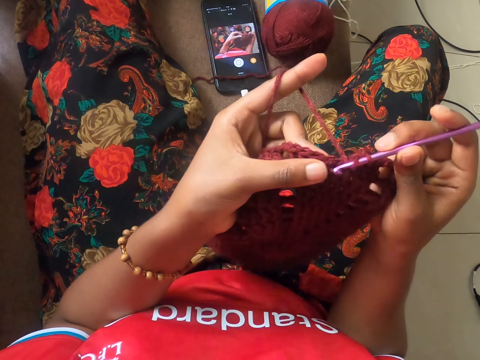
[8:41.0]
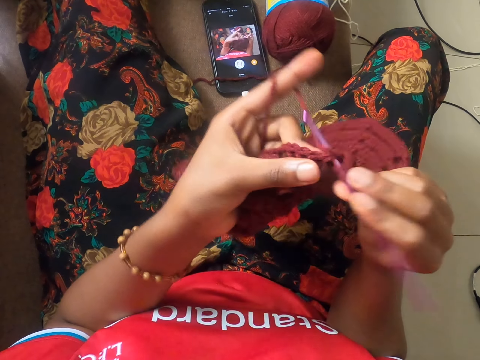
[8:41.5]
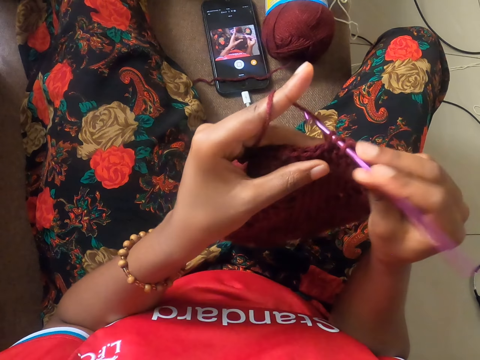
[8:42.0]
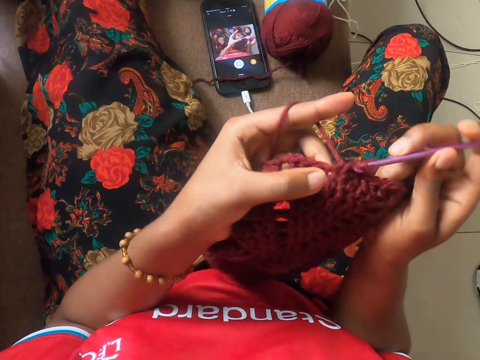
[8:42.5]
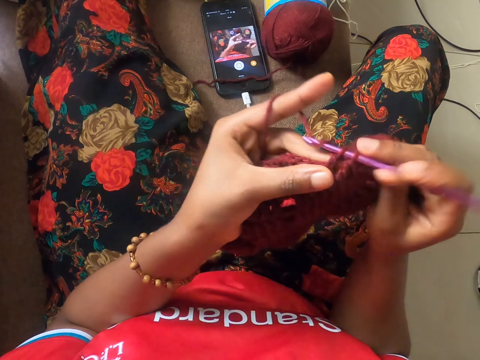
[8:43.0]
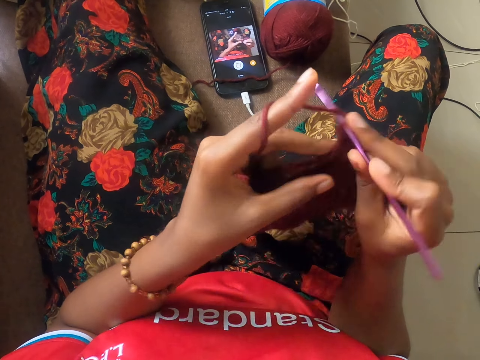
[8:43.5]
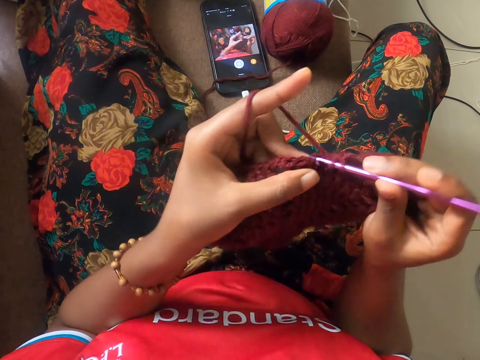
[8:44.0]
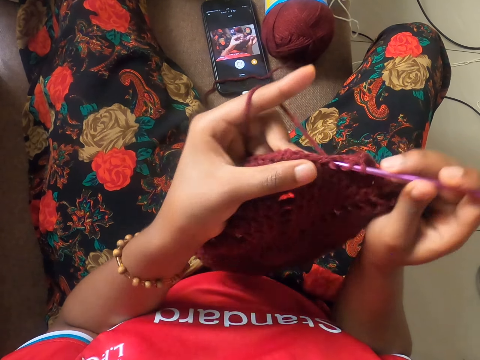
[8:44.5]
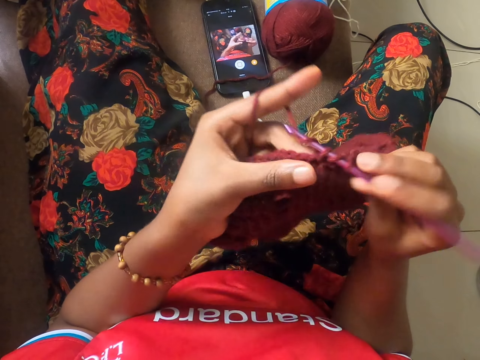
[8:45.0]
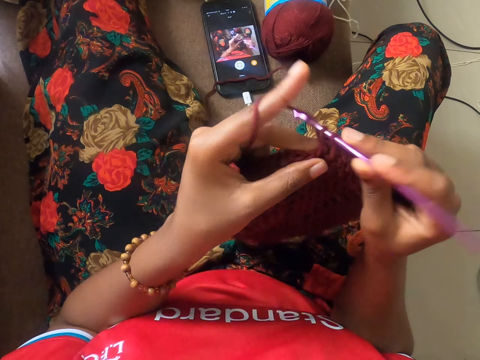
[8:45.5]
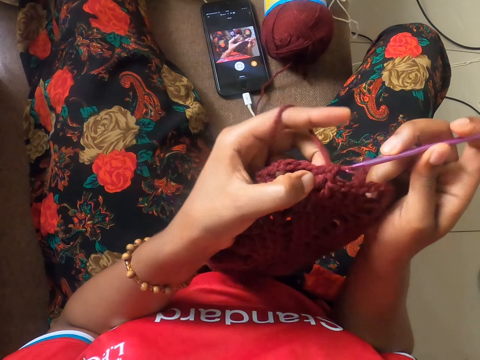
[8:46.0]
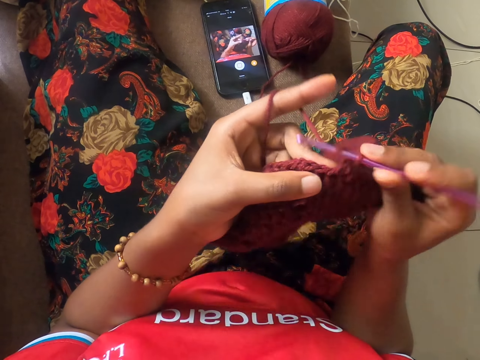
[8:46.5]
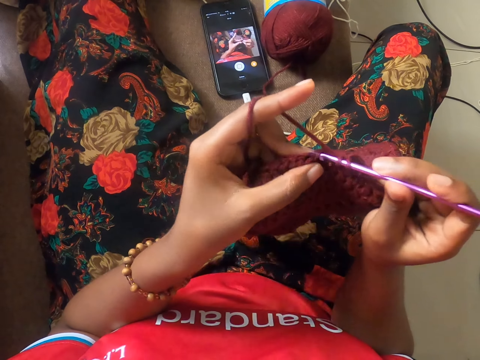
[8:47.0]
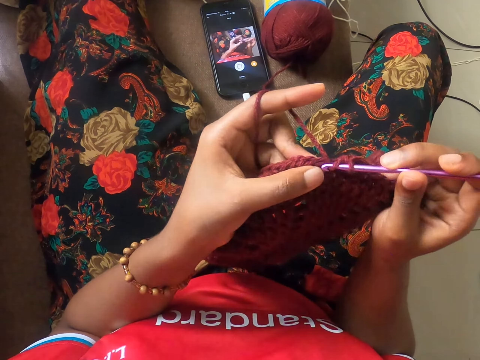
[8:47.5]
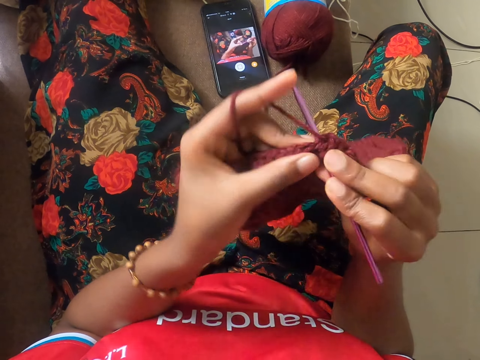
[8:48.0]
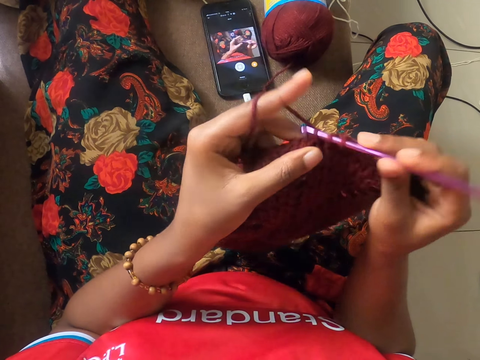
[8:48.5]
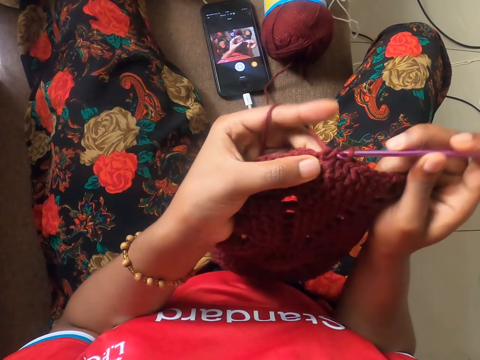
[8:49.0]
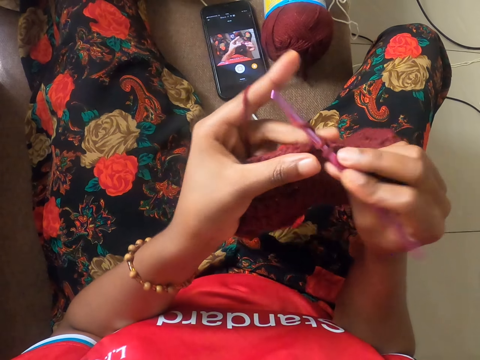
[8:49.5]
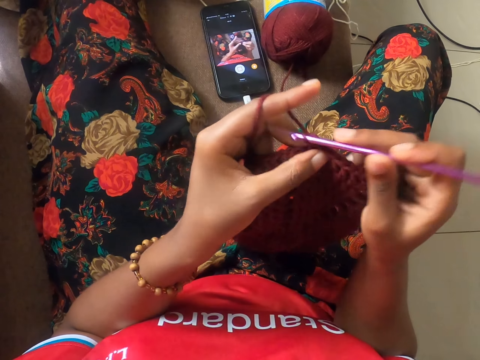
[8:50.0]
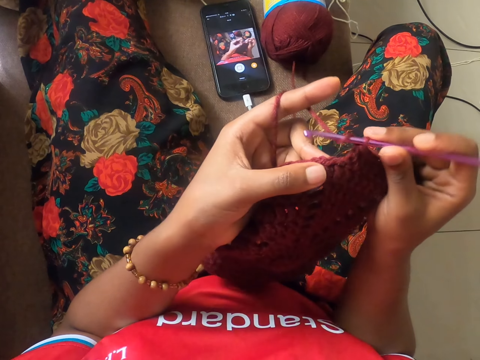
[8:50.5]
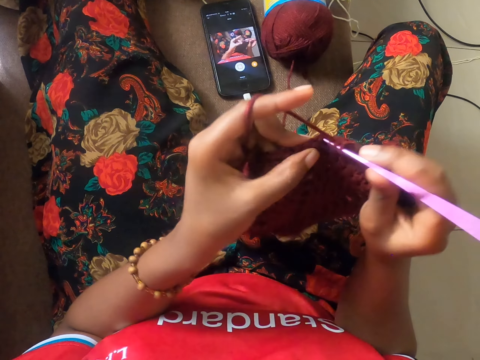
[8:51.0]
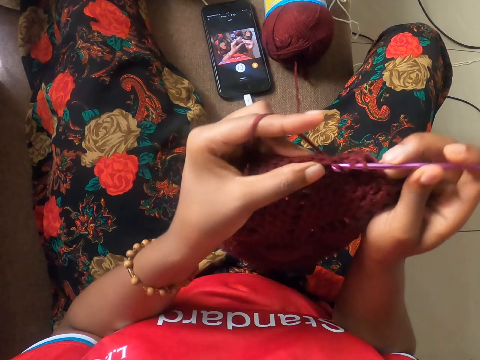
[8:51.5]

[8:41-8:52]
The camera wearer crochets the wine colored yarn with the crochet hook.

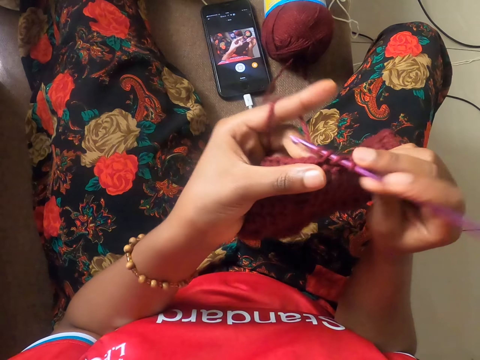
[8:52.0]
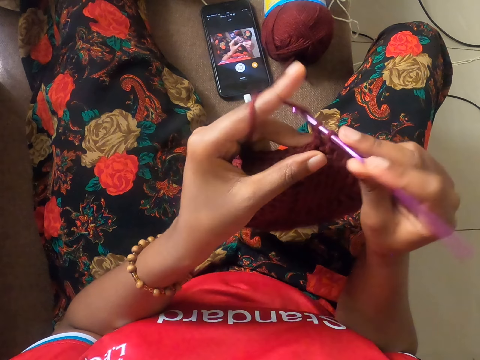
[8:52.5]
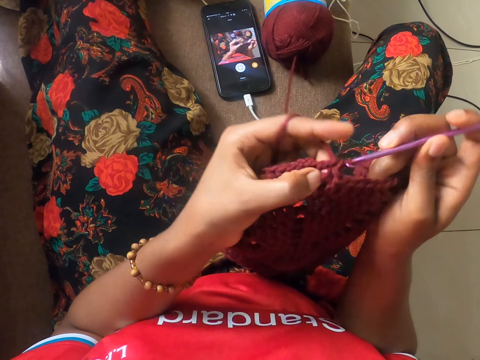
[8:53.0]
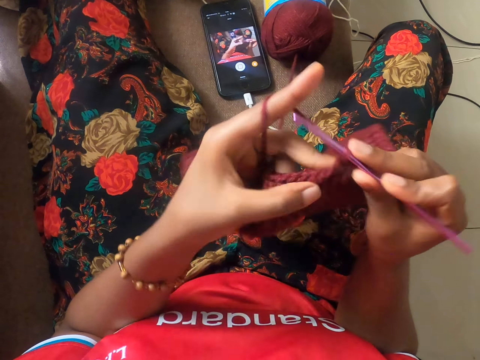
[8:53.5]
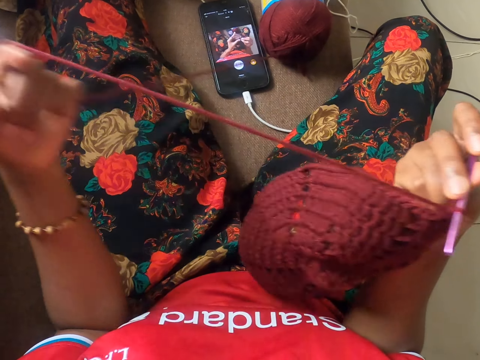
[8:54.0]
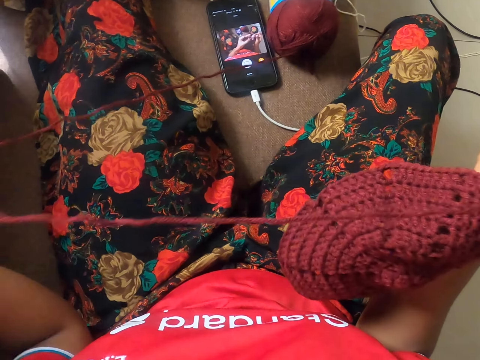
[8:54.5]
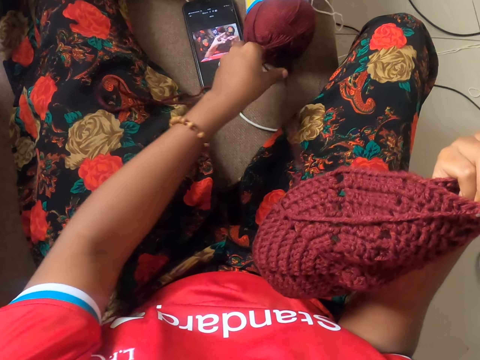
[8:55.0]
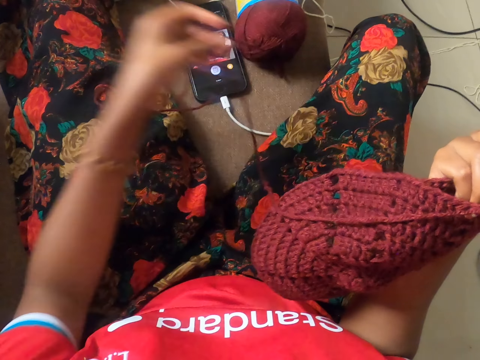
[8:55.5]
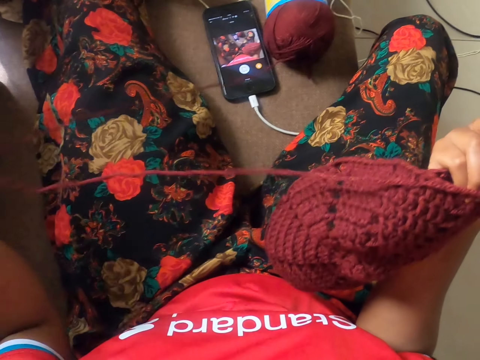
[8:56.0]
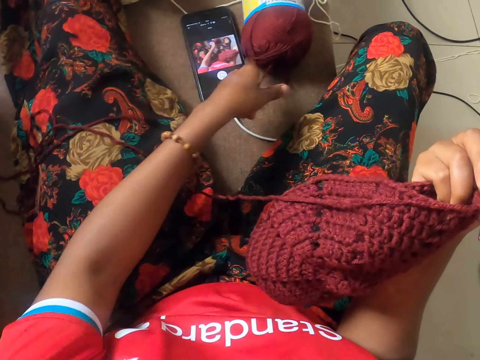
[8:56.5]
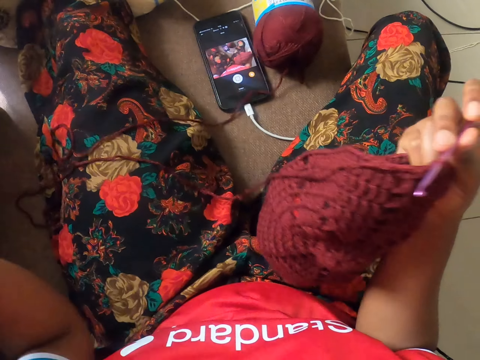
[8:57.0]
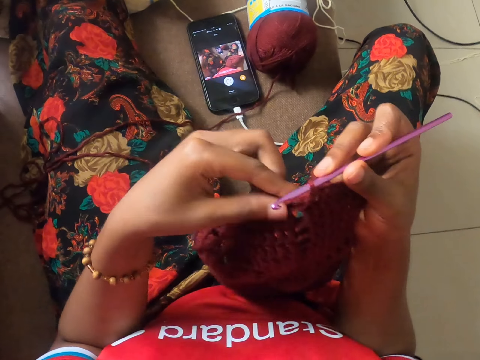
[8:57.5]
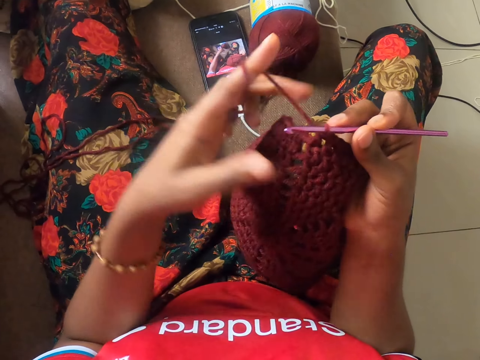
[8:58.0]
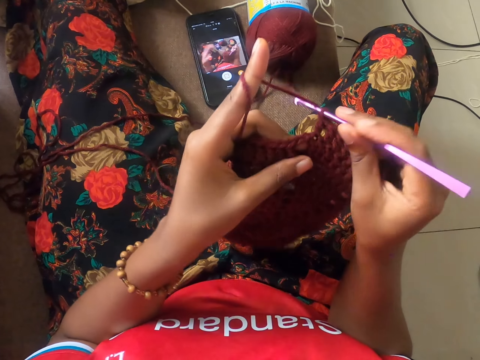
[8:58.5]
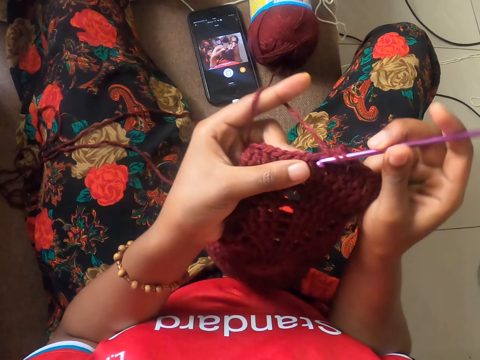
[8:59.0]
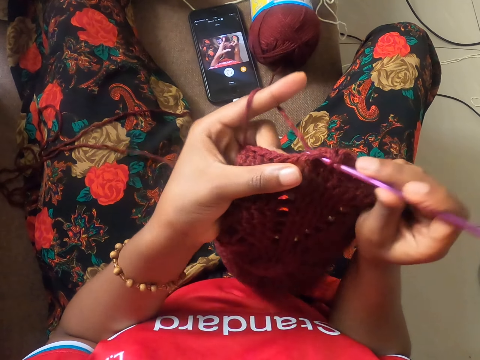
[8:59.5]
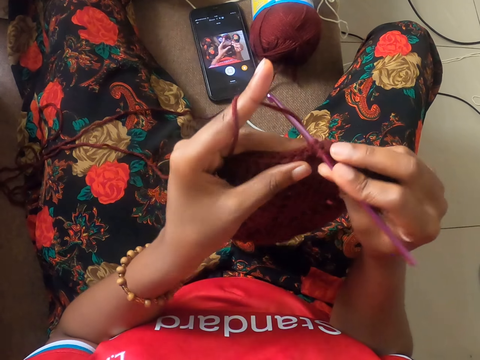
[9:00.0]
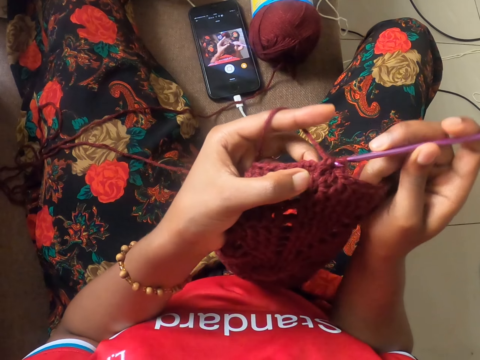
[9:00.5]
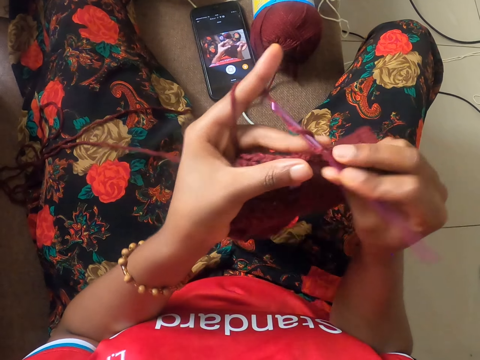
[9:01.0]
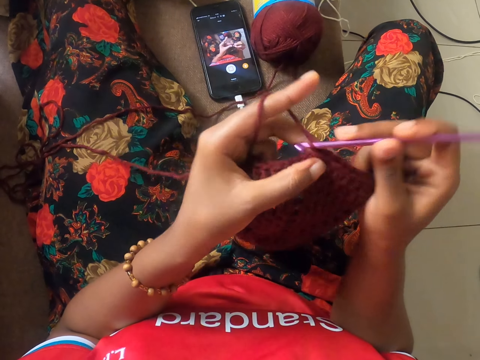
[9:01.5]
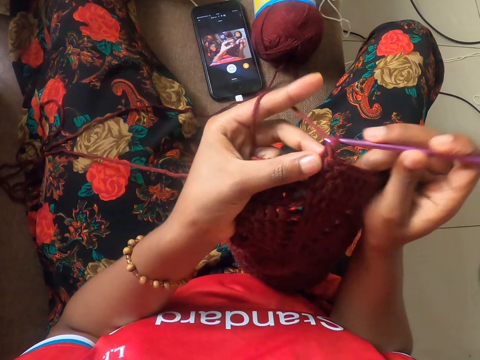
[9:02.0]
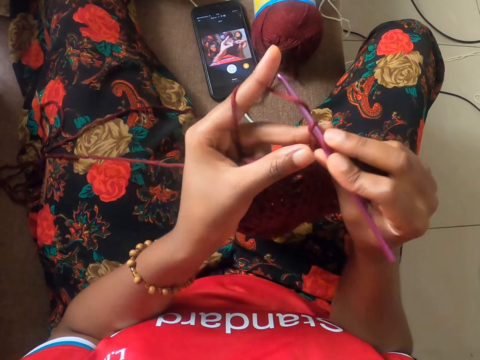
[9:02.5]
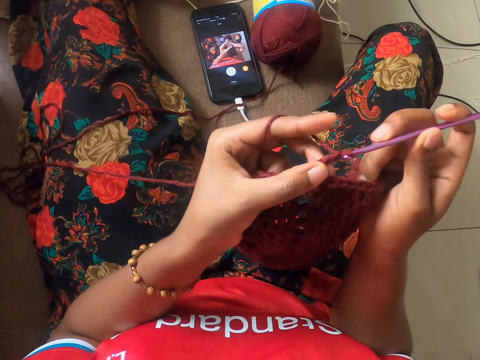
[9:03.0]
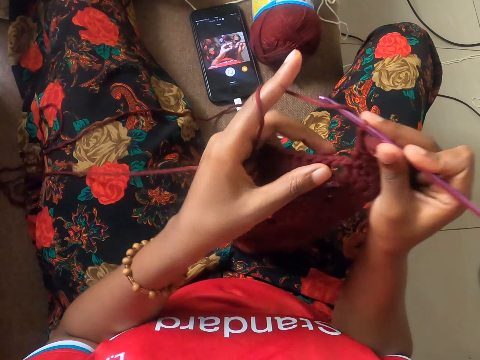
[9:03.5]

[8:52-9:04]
The camera wearer pulls a thread on the floor. They knit using a crochet hook.

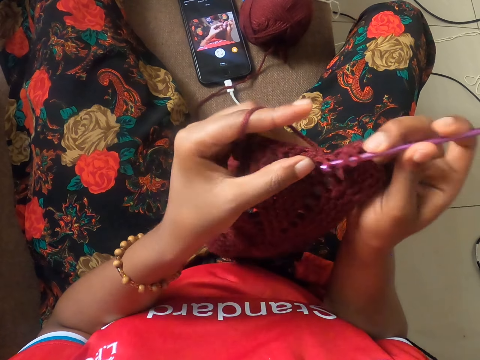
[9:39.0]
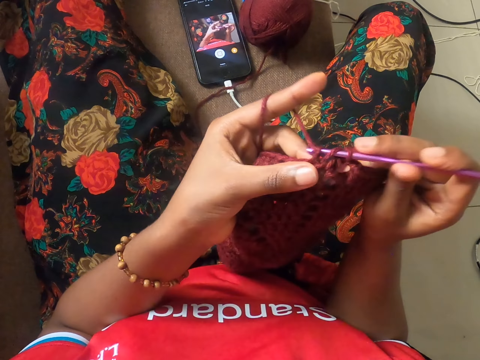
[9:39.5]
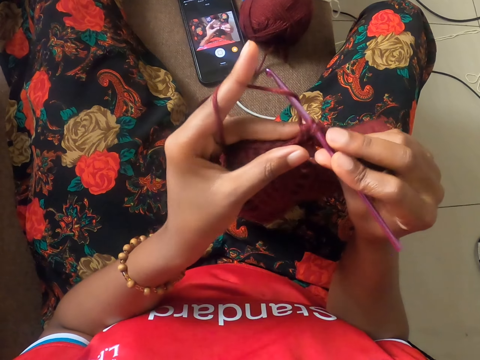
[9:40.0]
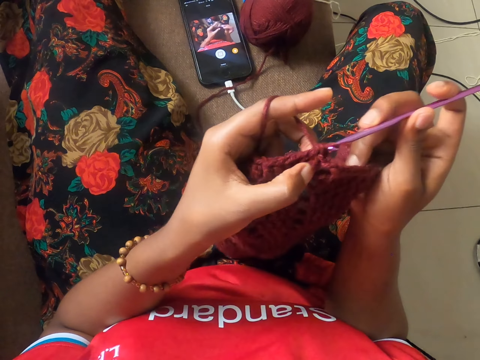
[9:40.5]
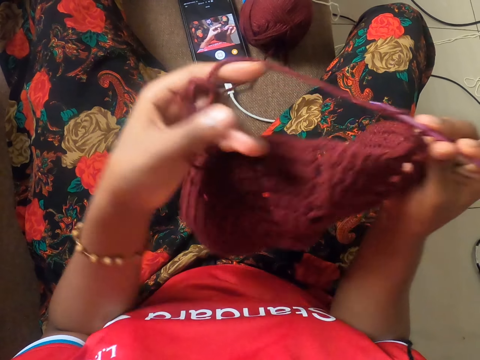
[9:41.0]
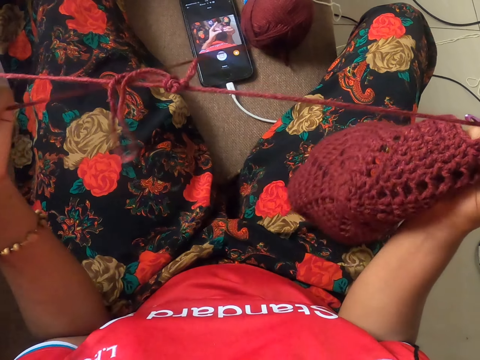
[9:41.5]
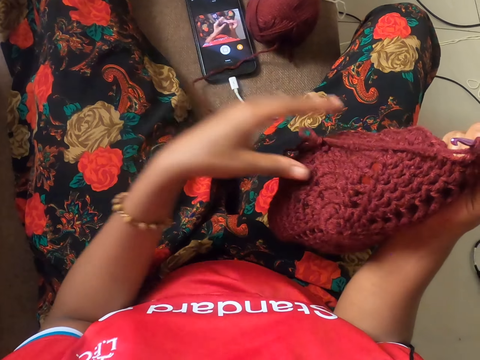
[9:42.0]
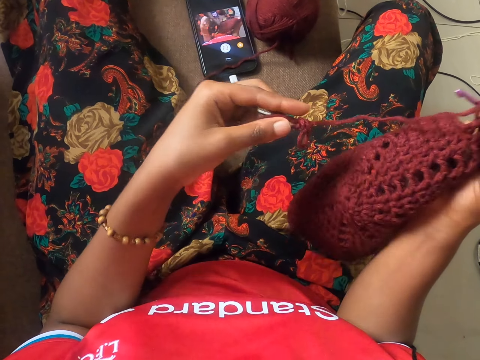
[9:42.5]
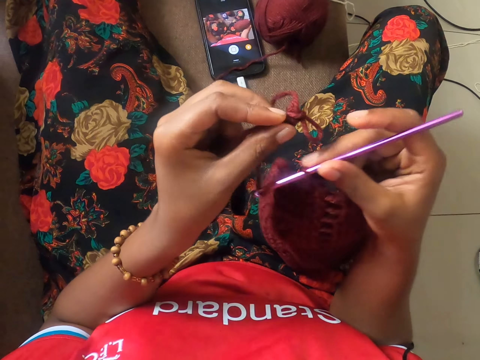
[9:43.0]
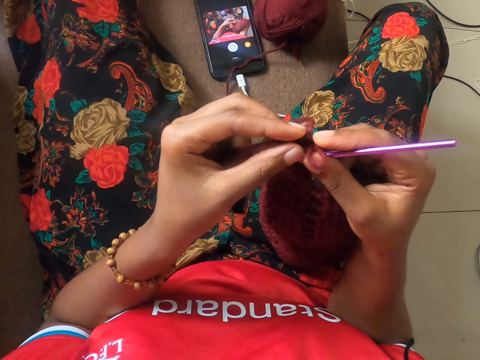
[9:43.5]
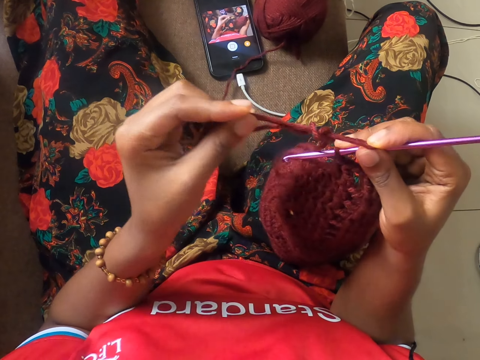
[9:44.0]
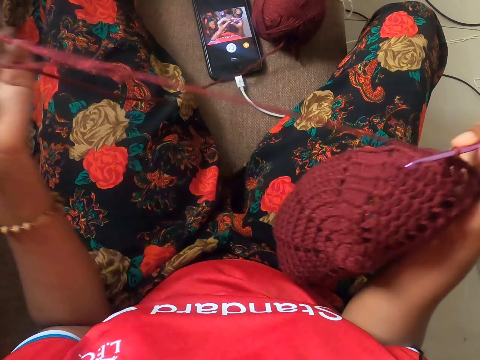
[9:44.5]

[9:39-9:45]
The camera wearer adjusts the yarn.
